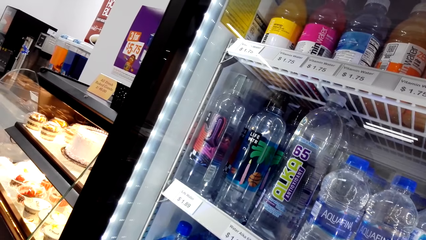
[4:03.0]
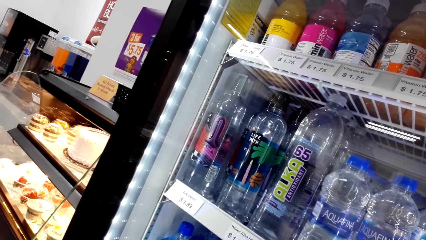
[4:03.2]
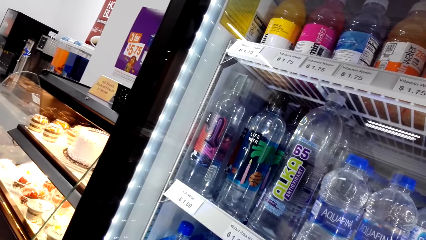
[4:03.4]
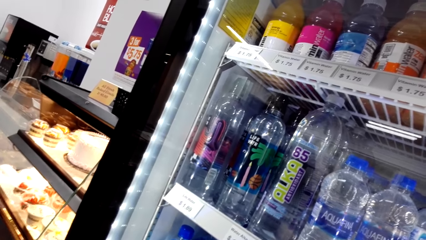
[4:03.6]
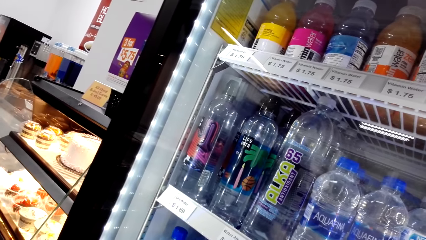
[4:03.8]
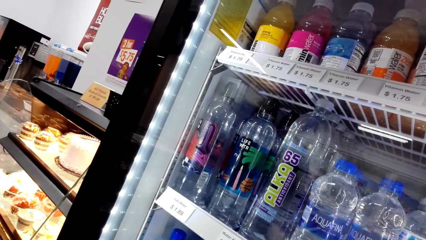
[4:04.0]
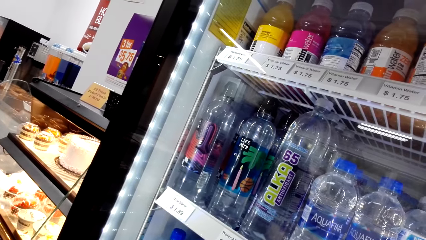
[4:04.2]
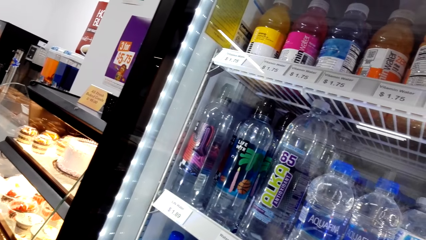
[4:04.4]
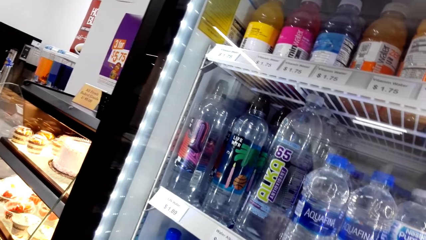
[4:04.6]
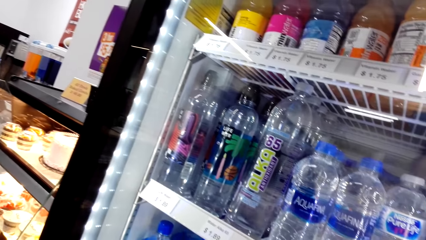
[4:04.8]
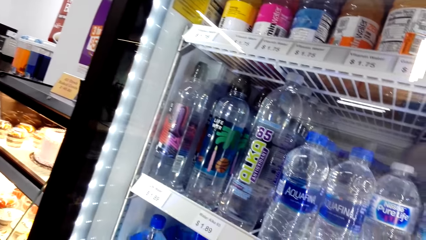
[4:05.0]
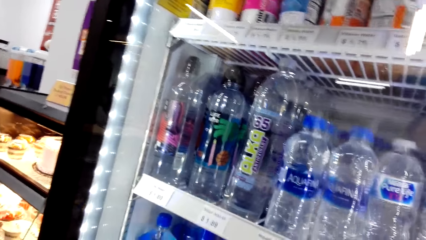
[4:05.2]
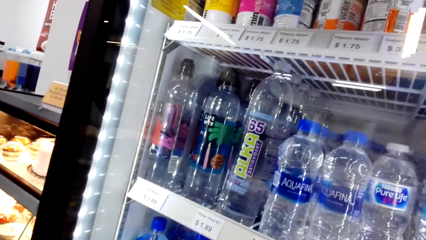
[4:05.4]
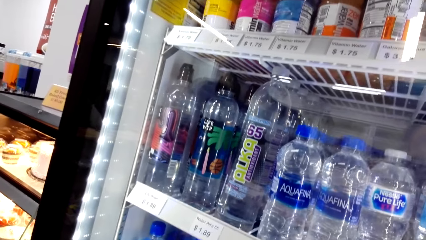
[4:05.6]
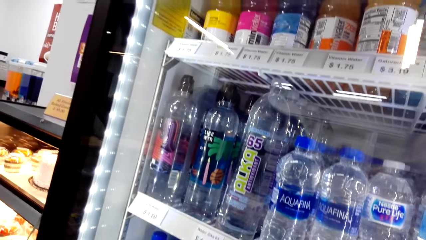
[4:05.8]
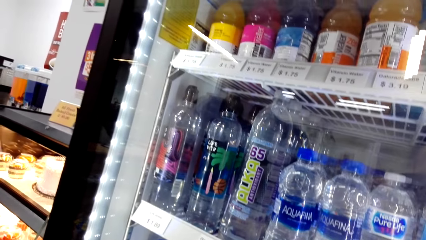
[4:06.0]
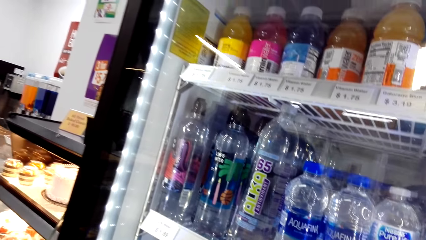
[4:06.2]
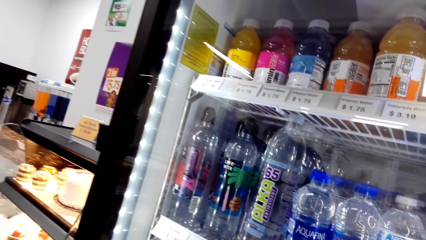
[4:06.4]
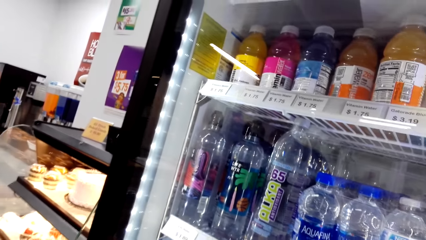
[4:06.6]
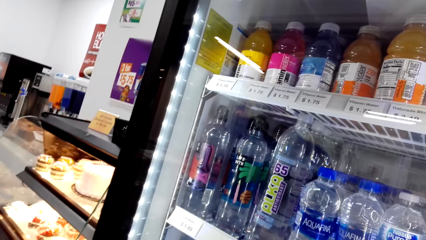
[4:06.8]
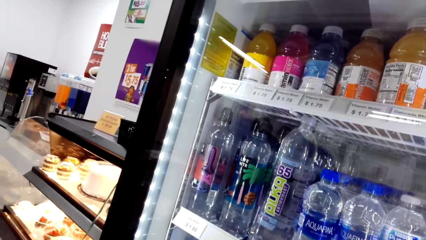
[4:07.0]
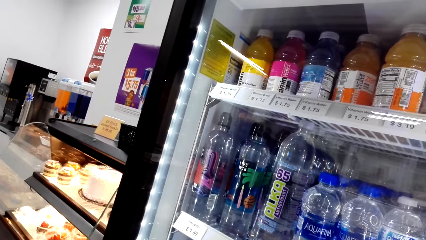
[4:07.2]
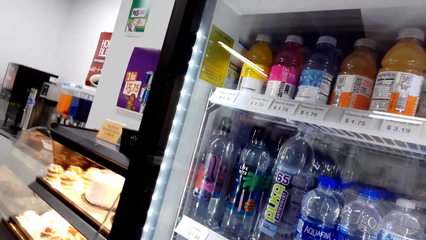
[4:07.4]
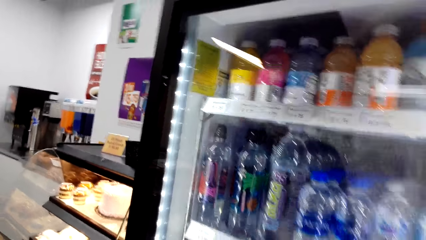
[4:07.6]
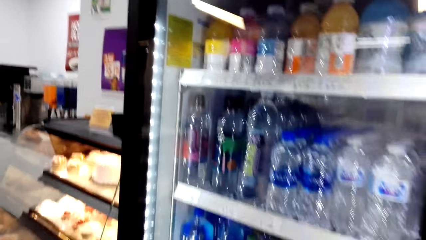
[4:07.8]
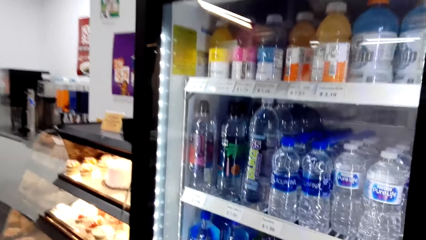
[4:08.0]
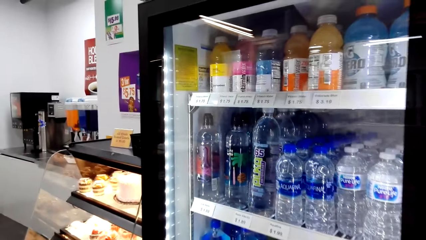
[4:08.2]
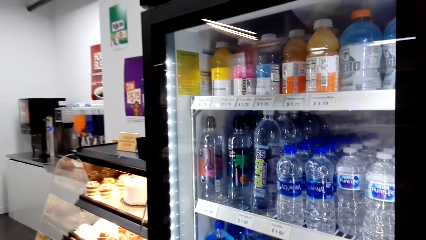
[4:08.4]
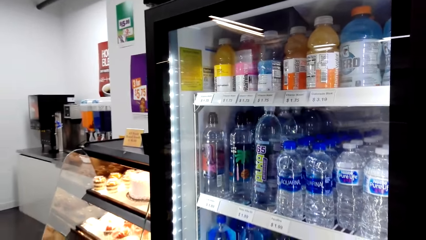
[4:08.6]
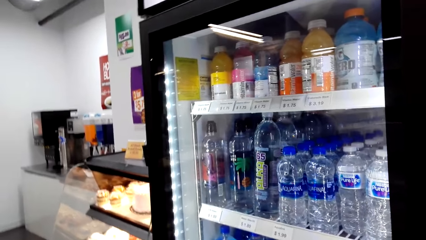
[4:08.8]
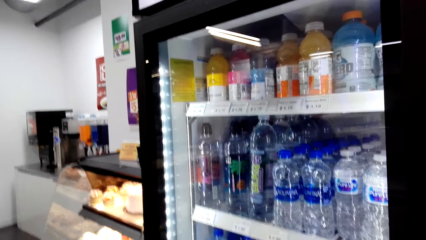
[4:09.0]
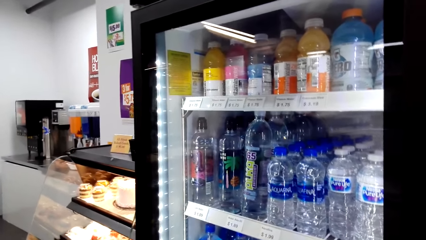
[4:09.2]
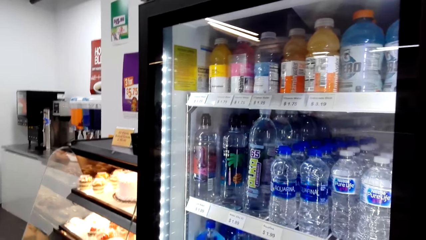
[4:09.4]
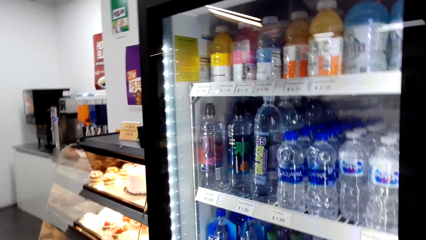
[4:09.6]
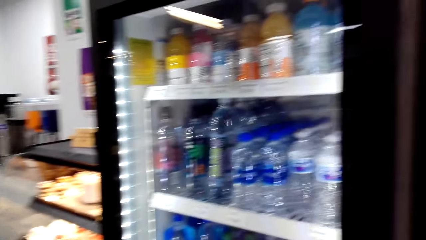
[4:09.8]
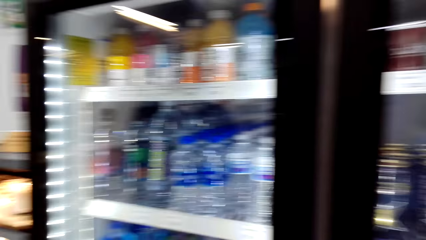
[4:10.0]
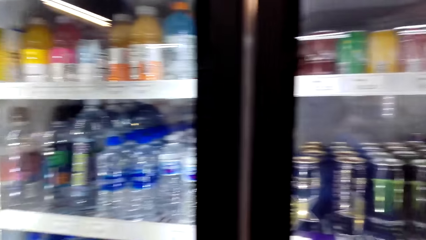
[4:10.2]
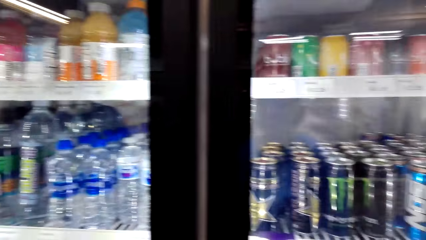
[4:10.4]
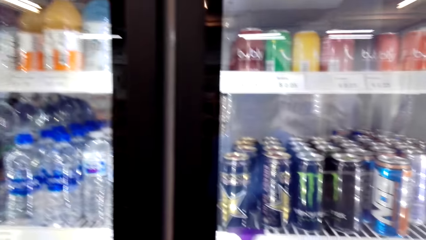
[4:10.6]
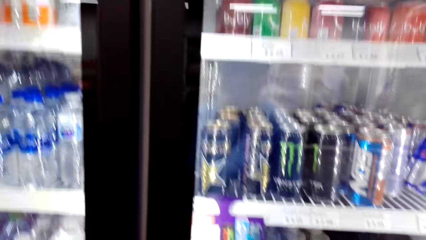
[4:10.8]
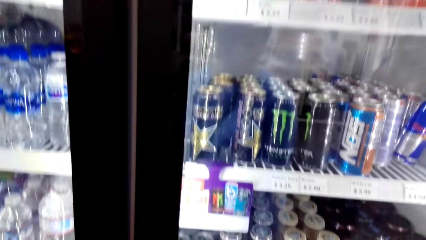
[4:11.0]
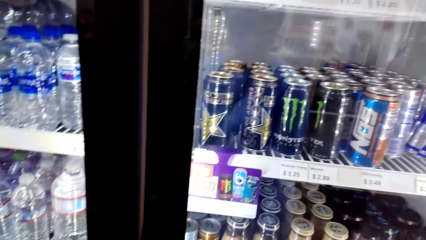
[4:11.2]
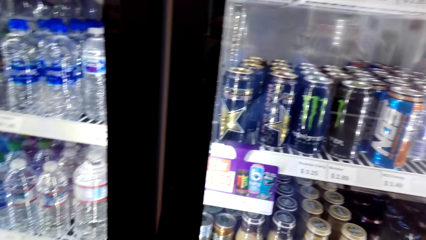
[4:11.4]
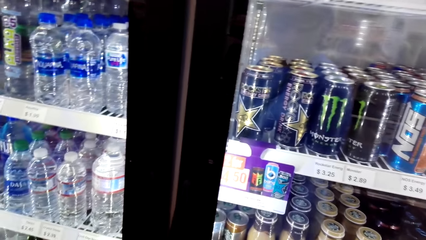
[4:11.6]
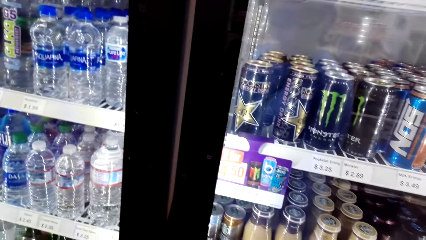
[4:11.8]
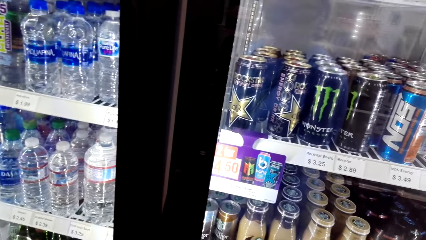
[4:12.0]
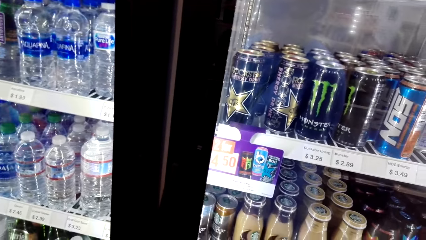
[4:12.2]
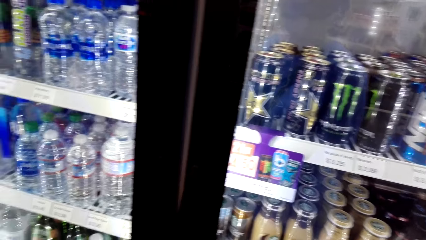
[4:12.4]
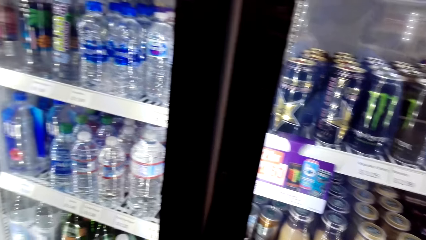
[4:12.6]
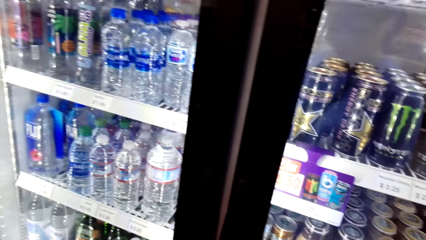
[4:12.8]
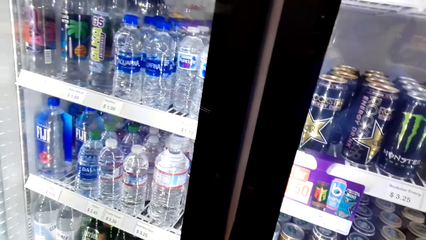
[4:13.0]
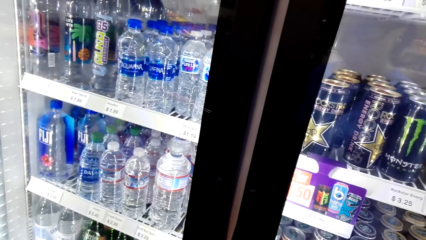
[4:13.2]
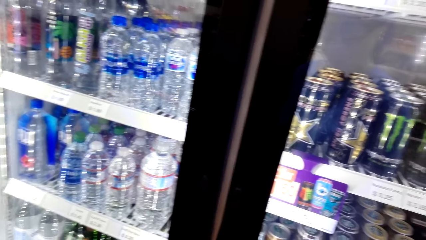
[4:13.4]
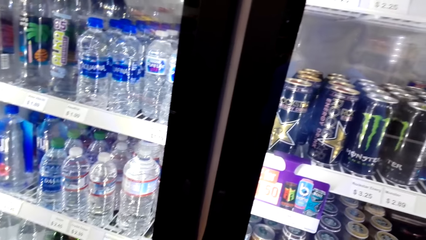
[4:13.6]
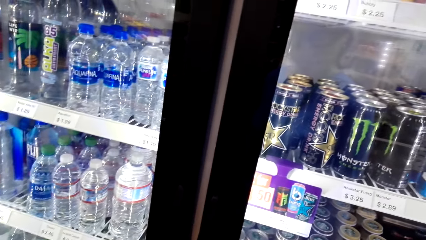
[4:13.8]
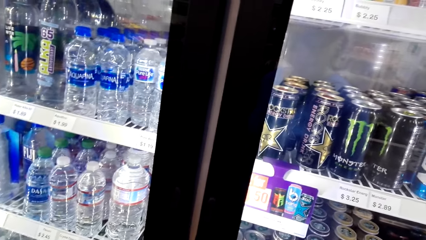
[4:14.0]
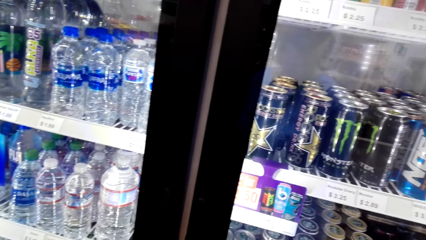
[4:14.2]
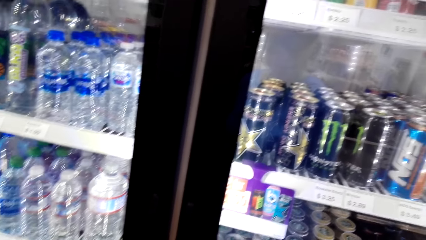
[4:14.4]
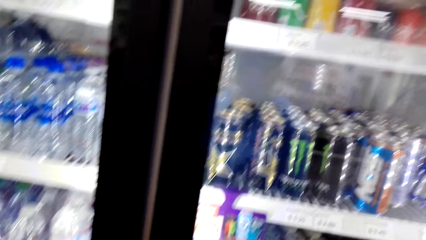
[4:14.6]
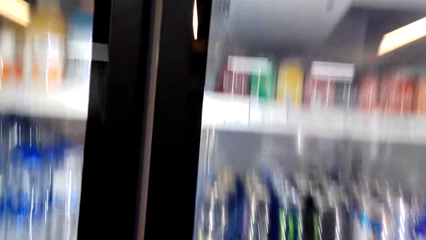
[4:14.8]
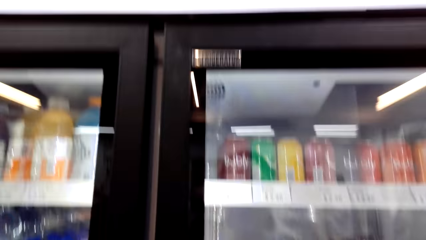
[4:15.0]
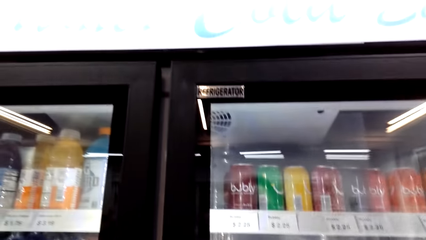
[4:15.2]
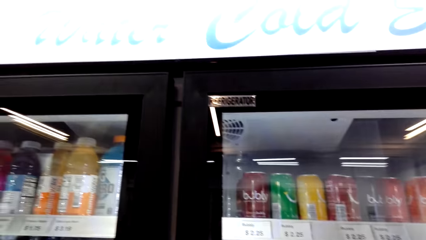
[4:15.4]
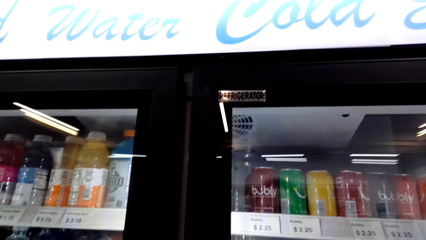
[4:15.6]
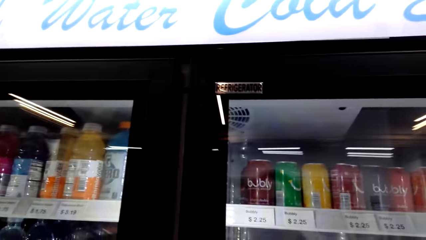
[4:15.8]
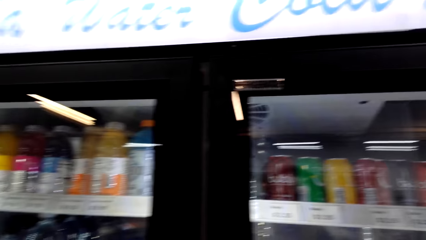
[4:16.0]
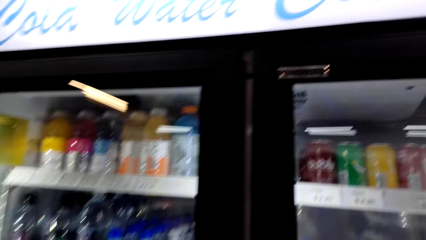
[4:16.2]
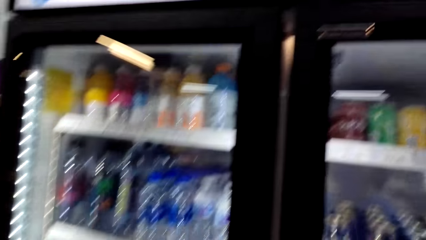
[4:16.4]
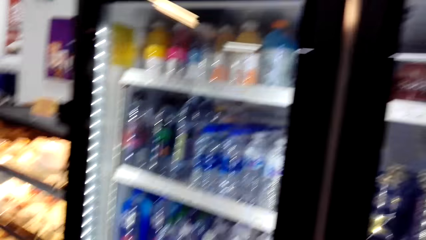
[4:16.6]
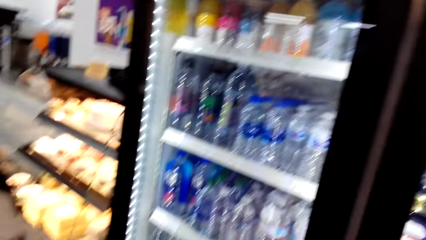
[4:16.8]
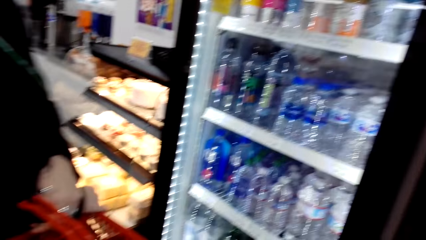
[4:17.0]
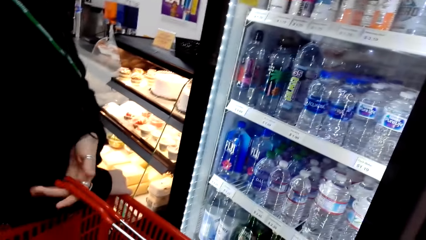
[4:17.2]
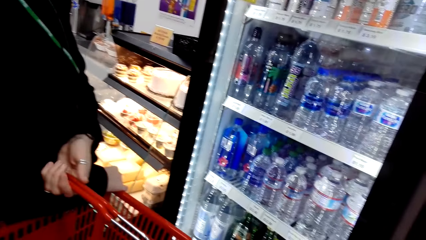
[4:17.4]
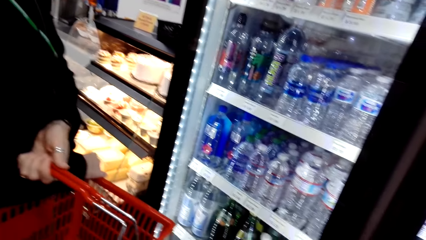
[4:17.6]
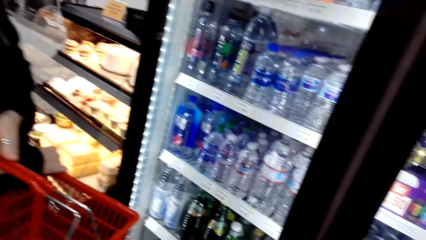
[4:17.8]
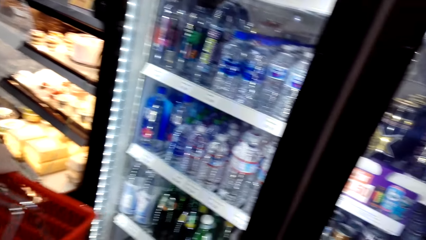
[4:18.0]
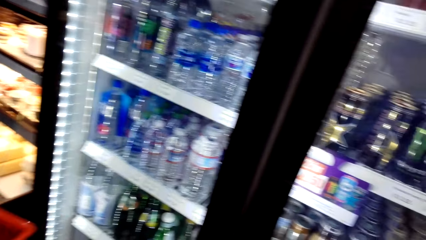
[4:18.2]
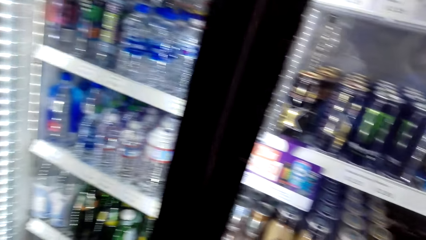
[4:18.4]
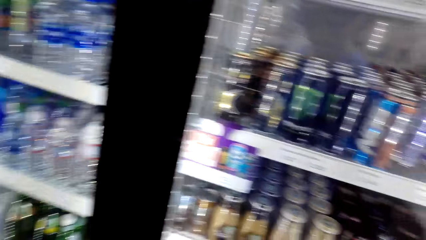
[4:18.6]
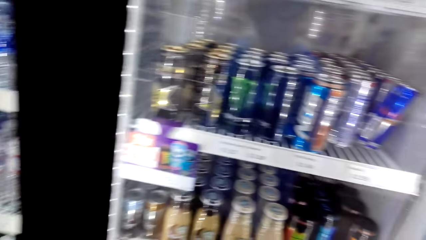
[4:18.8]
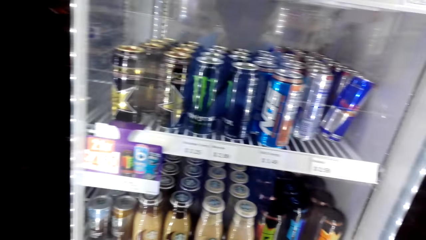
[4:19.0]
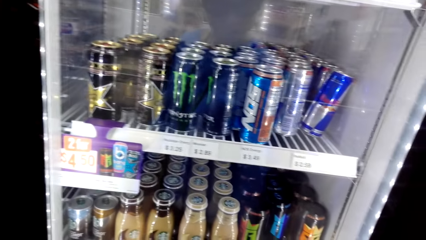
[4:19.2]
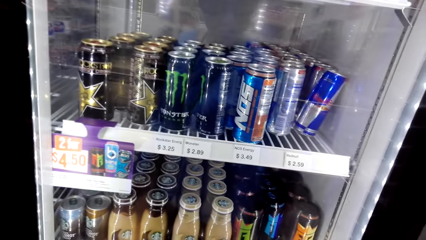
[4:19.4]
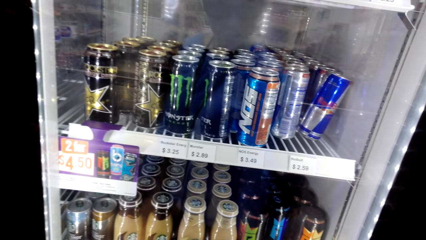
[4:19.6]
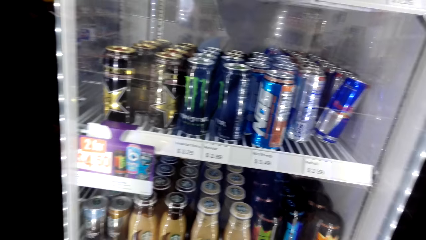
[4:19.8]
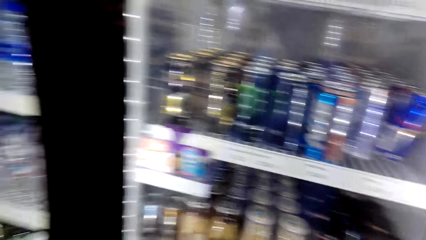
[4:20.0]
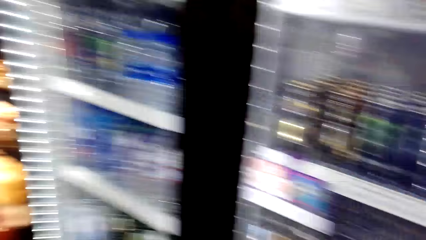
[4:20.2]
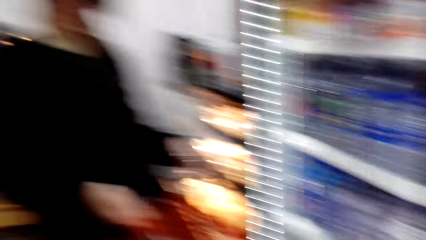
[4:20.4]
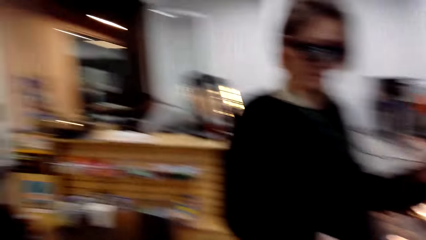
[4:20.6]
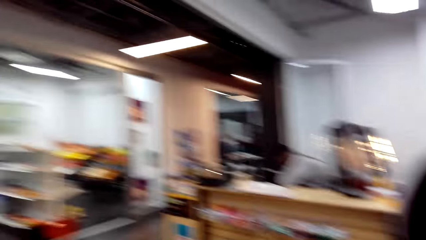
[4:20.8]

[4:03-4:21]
The camera wearer looks around a fridge. They interact with a lady. They look around the fridge. The lady interacts with the camera wearer. The camera wearer looks around the fridge. The lady holds a shopping basket or tray. The camera wearer looks around the fridge.
